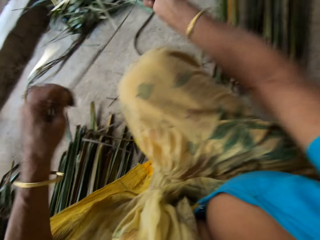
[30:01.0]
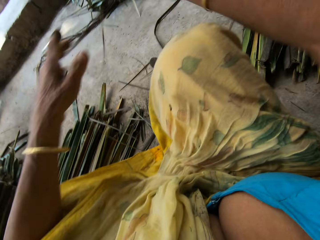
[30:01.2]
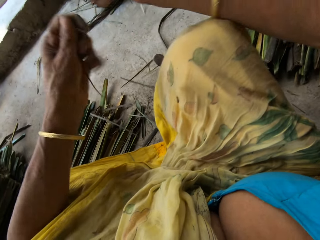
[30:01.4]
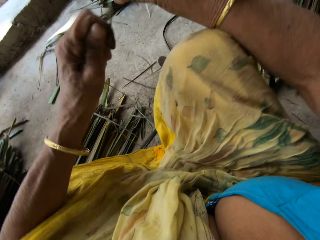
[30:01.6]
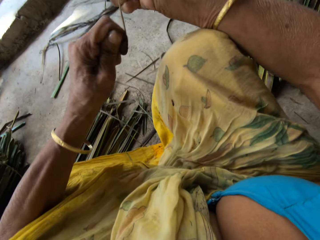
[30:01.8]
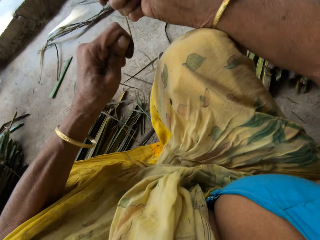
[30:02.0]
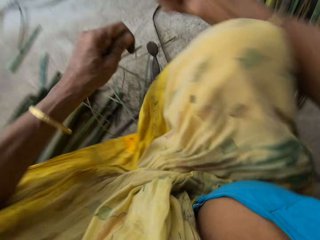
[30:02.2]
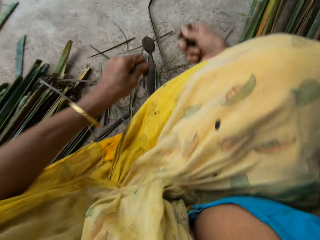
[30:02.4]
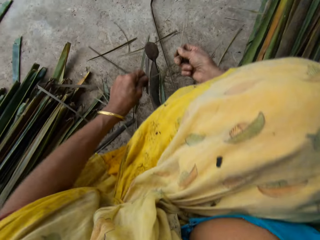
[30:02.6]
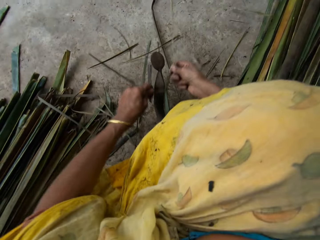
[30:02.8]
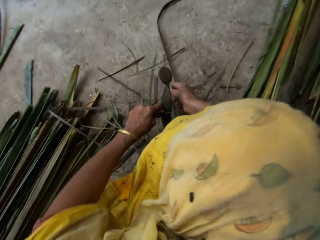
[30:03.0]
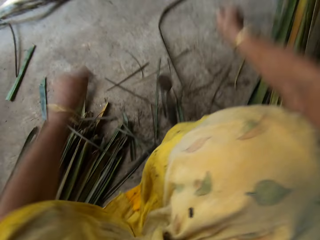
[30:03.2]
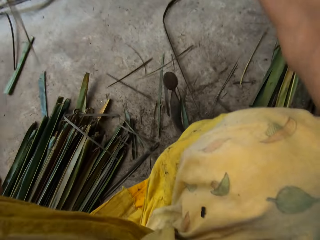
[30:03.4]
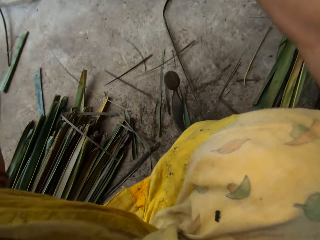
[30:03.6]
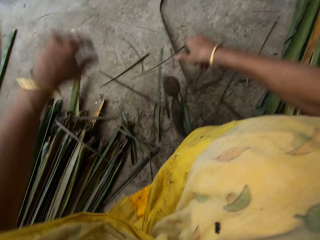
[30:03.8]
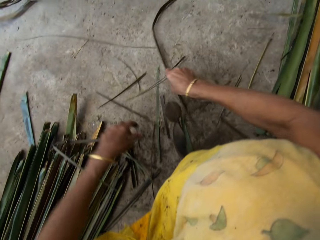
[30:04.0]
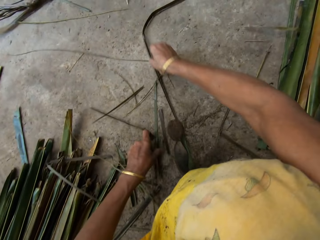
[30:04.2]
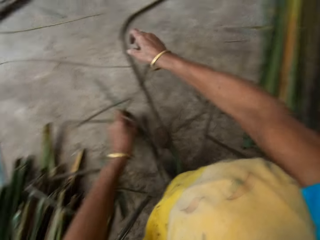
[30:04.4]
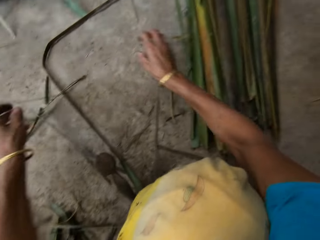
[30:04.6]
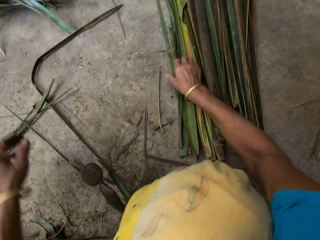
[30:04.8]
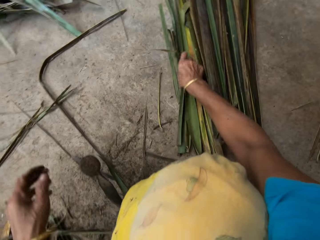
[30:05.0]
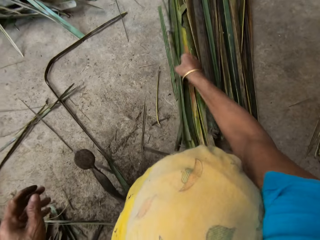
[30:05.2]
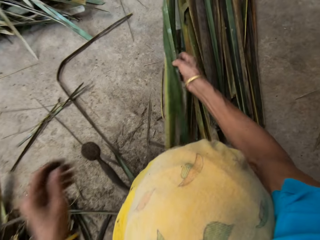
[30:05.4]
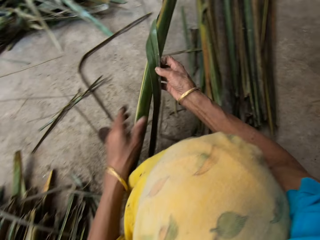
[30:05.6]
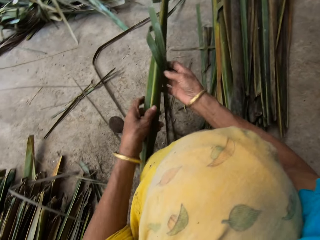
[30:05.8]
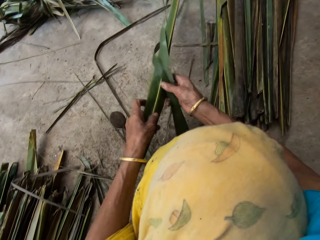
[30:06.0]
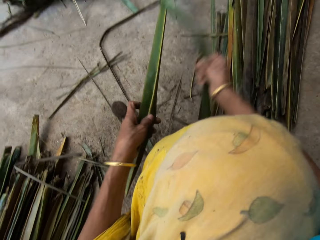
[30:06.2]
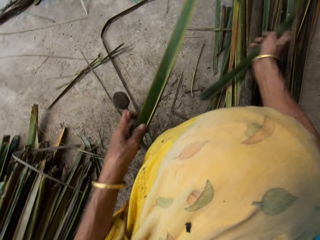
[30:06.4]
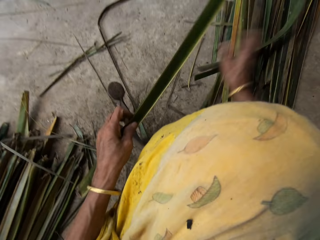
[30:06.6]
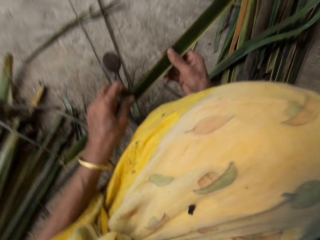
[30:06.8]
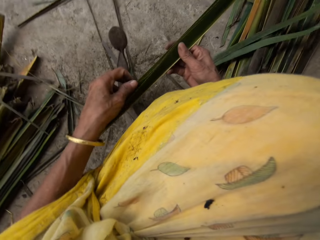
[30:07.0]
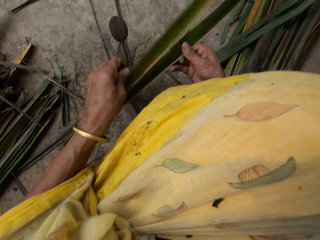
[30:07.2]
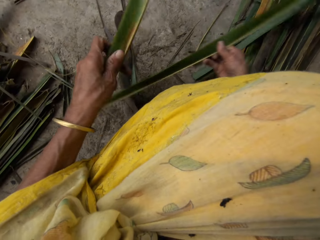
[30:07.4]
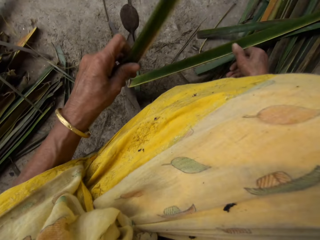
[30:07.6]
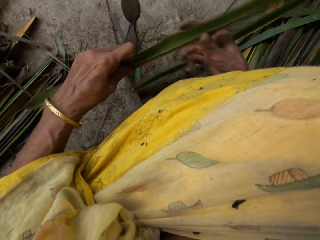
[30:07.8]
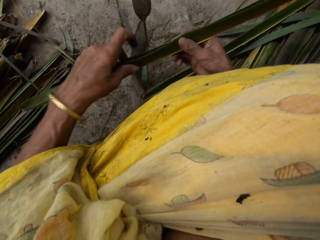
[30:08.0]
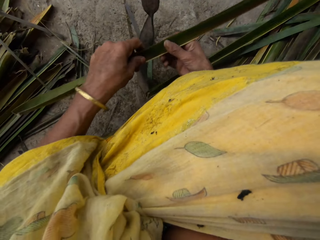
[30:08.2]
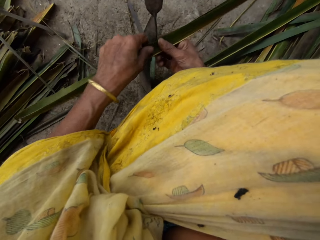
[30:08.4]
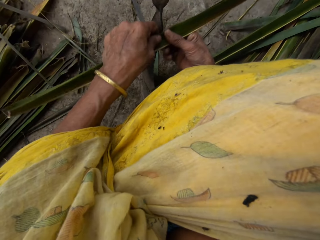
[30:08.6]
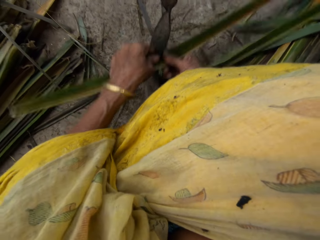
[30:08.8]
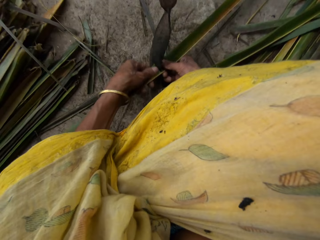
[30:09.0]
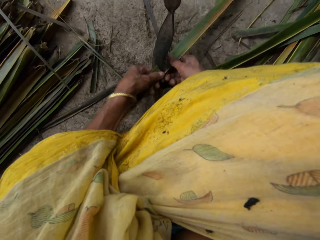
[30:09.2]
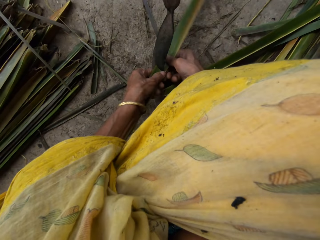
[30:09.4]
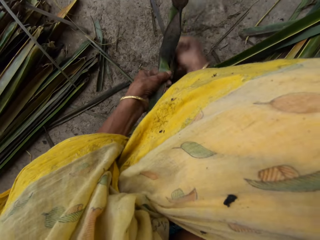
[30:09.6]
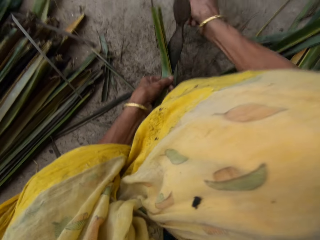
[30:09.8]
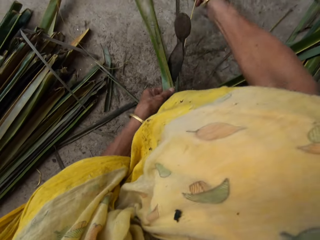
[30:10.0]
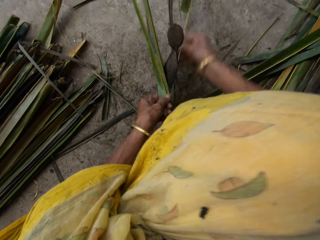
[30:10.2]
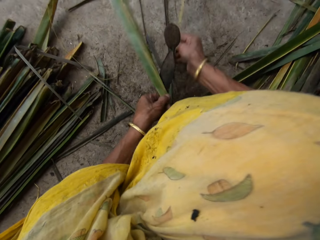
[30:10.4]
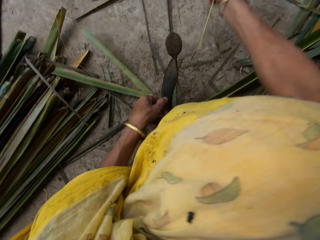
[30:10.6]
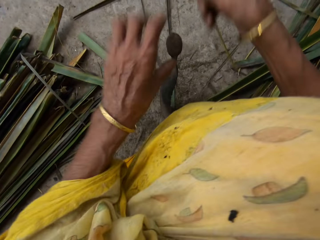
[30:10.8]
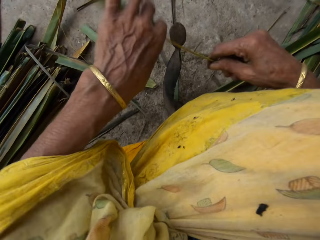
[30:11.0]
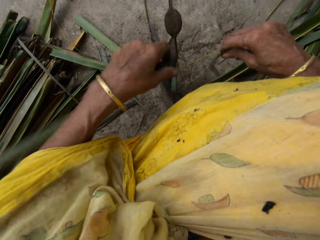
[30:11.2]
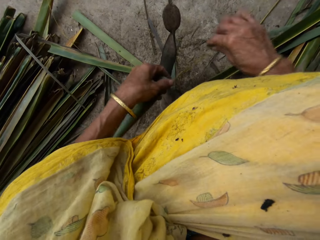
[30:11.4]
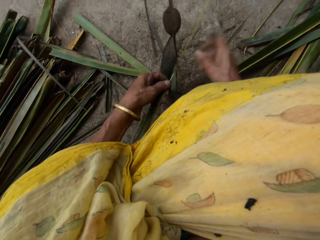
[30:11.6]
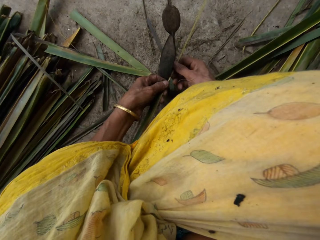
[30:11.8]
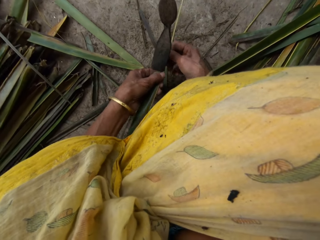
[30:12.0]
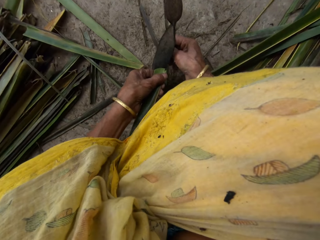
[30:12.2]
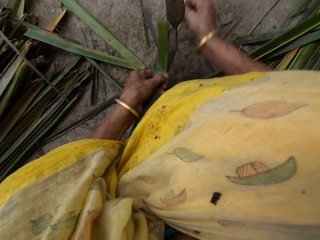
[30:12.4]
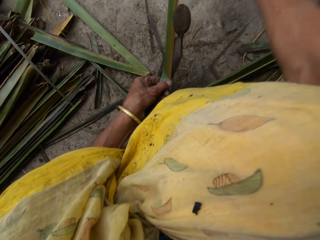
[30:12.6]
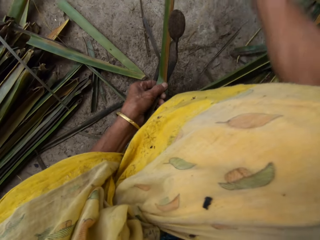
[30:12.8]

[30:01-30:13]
The camera wearer cuts a palm frond or papyrus reed into two with a local knife or cutting object with both hands. She picks a palm frond on the floor with her right hand. She holds it with both hands. She removes a broomstick from the palm fronds with the local knife with both hands. She tears the papyrus reed with the cutting object.

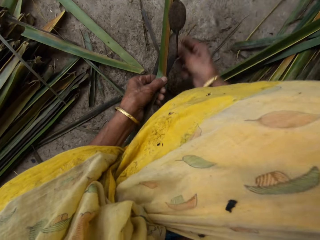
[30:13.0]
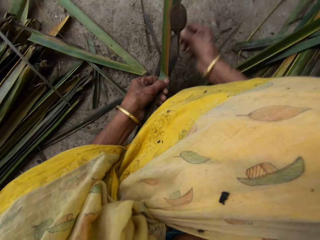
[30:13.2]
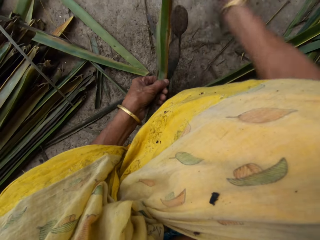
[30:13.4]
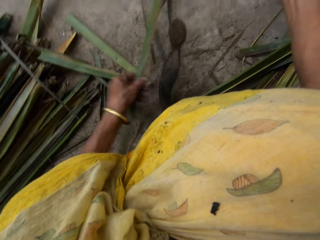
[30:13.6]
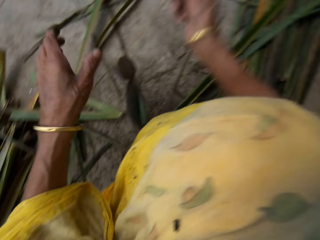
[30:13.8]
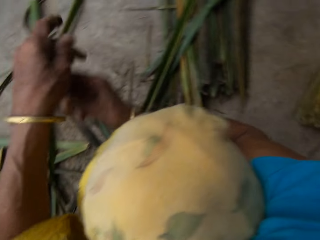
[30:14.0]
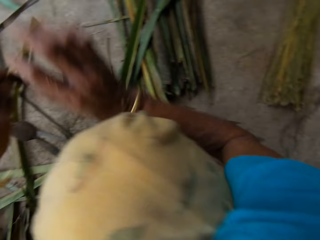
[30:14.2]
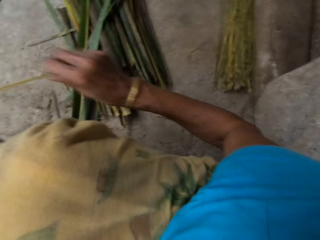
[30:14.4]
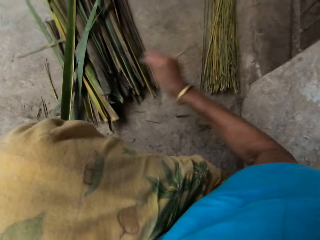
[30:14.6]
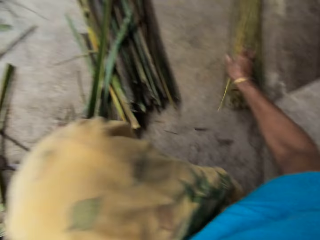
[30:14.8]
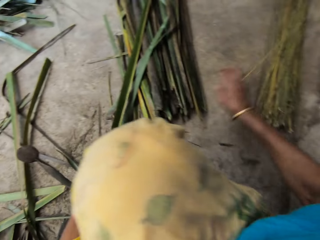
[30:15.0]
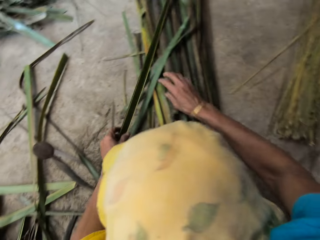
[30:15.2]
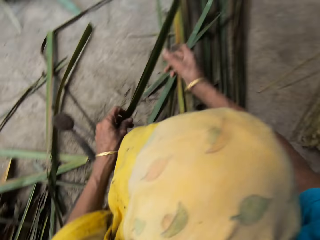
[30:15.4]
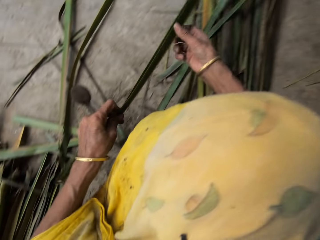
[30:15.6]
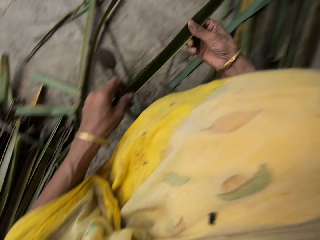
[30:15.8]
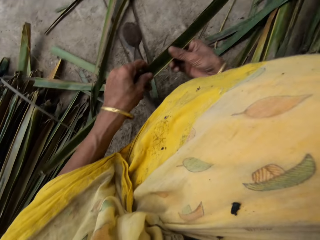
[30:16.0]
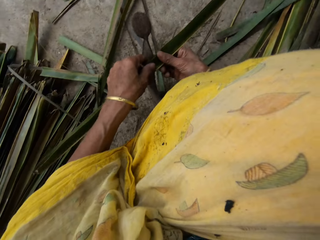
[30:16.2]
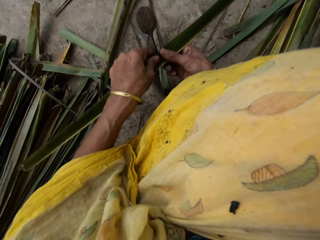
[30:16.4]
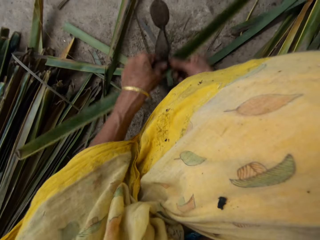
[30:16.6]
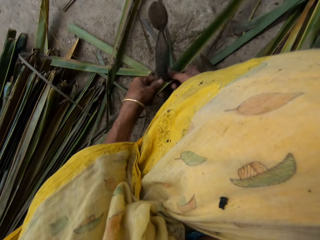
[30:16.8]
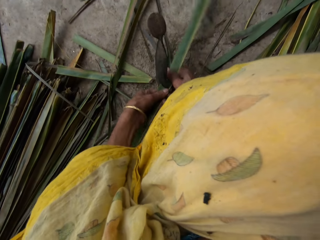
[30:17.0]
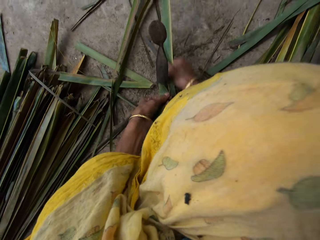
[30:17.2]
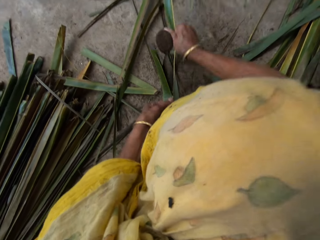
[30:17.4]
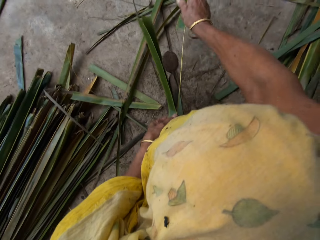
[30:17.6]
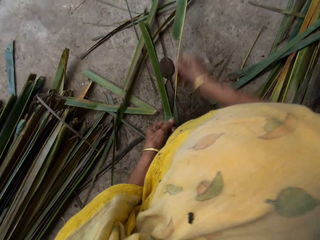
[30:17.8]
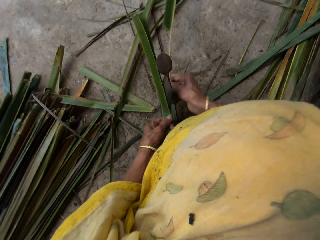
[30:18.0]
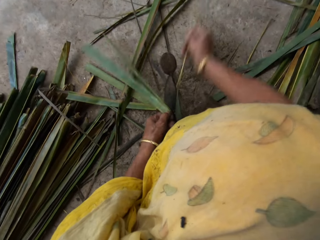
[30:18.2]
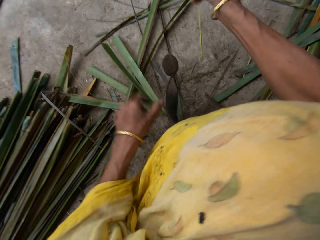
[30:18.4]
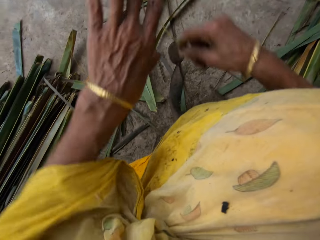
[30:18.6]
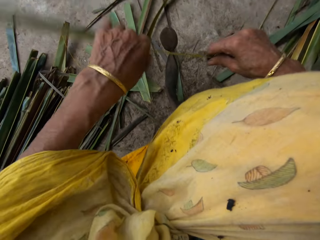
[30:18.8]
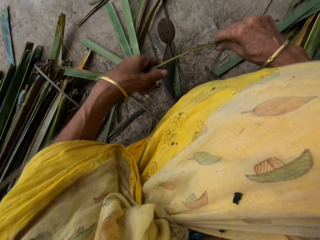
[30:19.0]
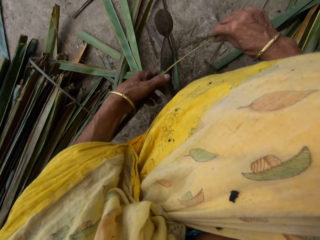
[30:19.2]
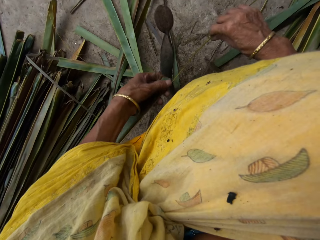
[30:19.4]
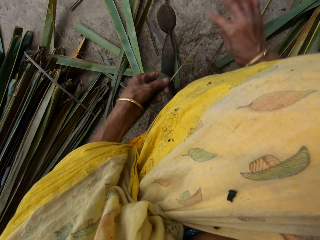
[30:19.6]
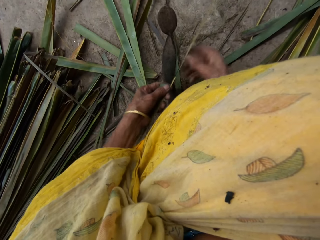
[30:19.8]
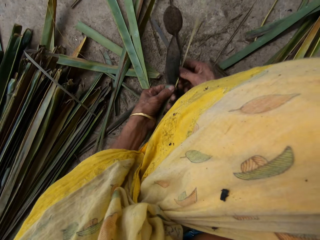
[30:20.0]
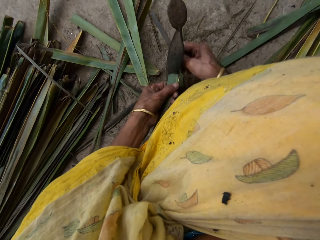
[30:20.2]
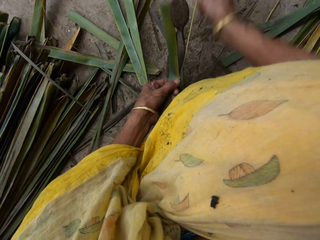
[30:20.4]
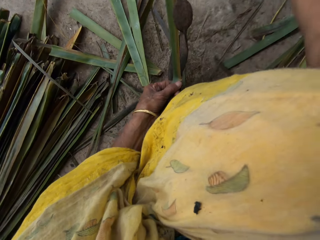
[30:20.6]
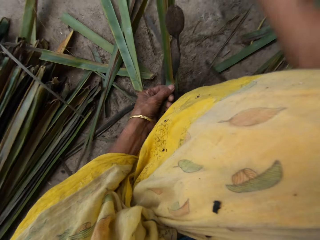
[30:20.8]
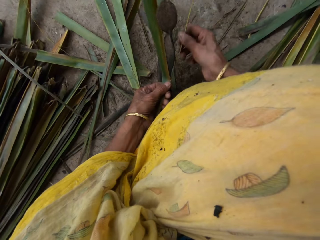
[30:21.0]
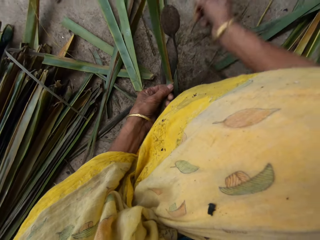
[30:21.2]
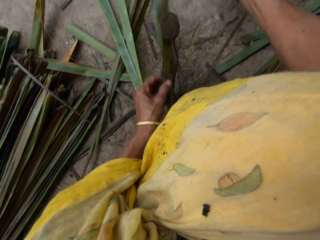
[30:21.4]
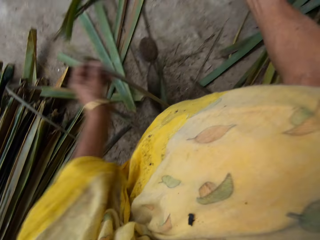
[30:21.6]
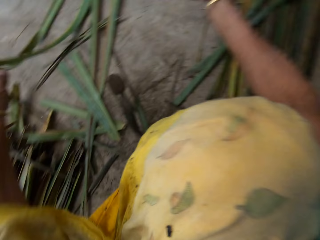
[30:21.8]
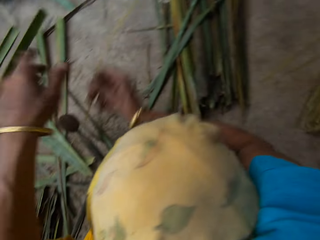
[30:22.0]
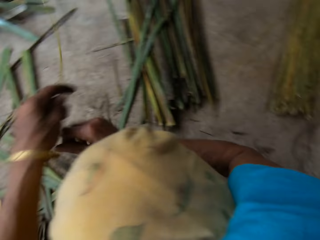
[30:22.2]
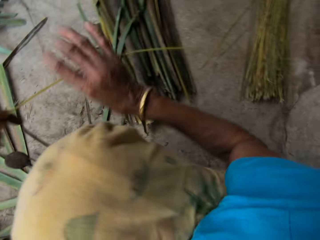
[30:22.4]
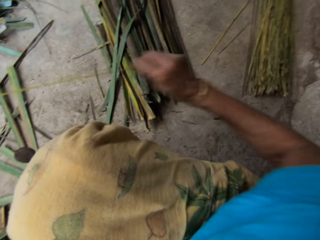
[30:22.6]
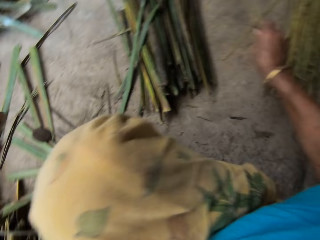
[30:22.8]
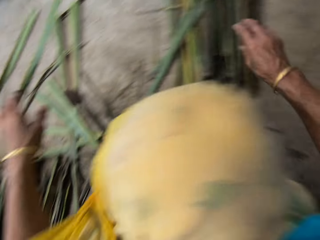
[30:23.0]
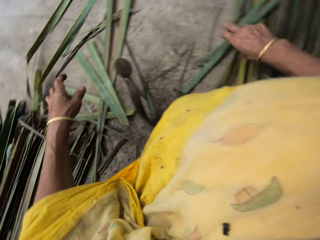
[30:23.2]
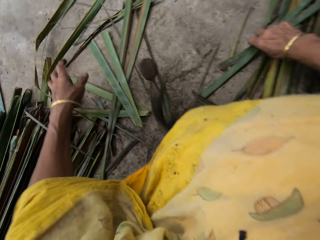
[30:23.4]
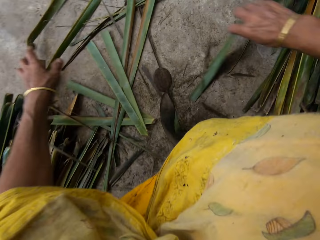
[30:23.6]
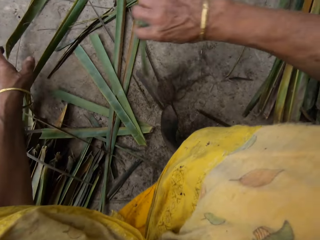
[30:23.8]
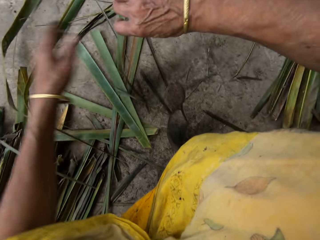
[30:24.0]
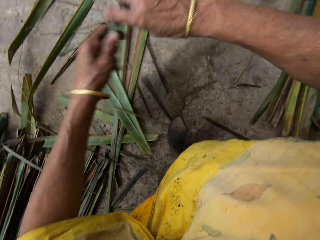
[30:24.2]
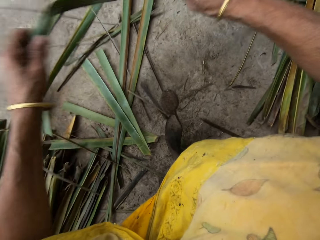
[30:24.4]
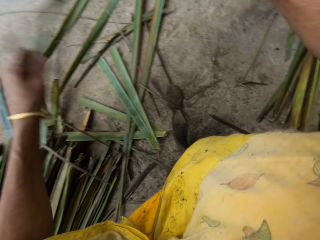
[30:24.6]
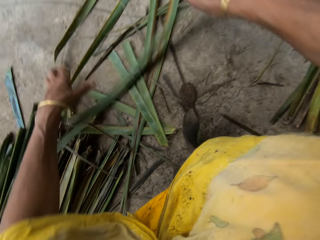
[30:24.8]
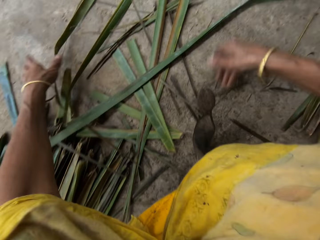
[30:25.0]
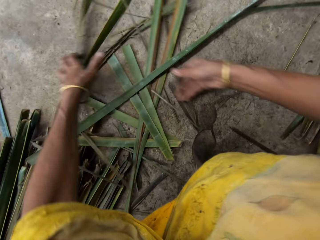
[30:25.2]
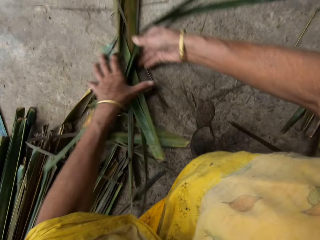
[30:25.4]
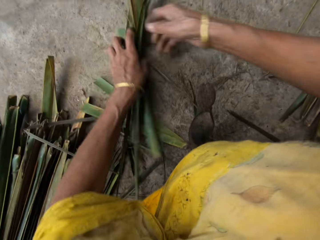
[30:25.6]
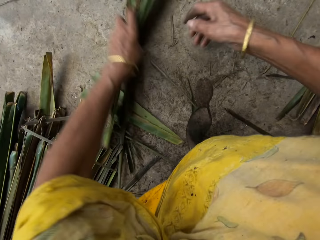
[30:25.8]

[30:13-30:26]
The camera wearer drops the broomstick or papyrus reed on the floor with the right hand. She picks a palm frond on the floor with her left hand. She removes the broomstick from the palm fronds with a local knife with both hands. She tears the papyrus reed with a cutting object. She drops the broomstick on the floor with the right hand. She picks the papyrus reed from the floor. She gathers the broomstick with her right hand.
